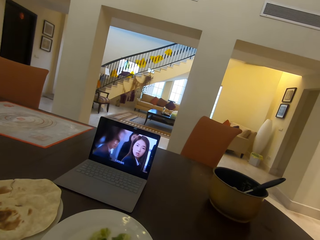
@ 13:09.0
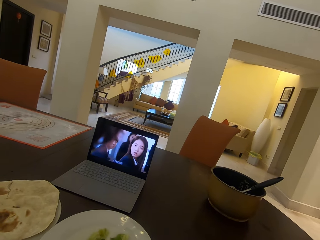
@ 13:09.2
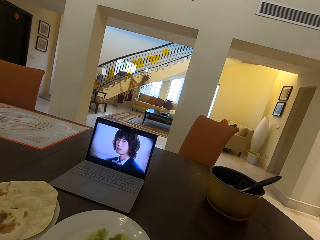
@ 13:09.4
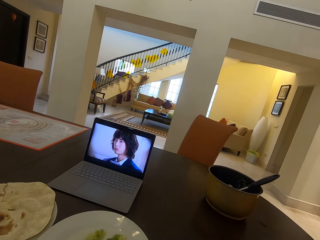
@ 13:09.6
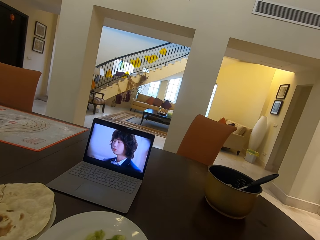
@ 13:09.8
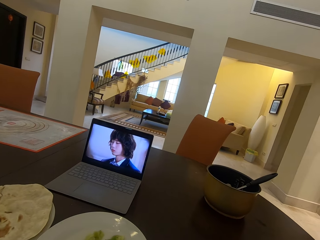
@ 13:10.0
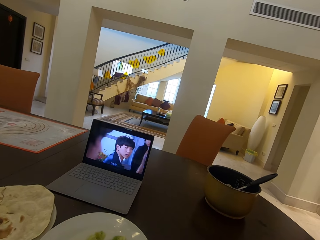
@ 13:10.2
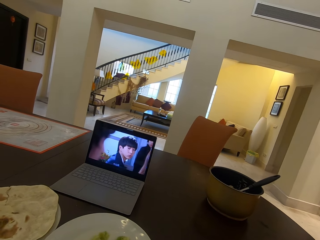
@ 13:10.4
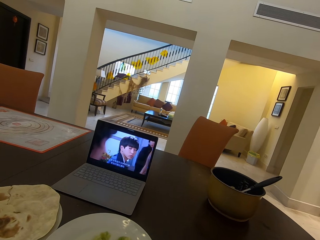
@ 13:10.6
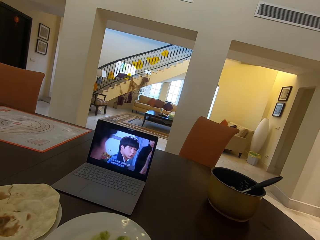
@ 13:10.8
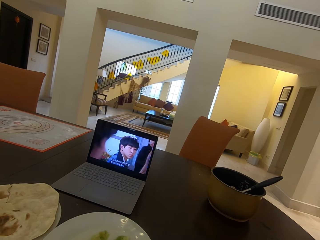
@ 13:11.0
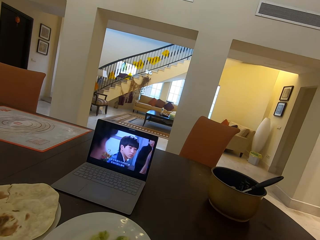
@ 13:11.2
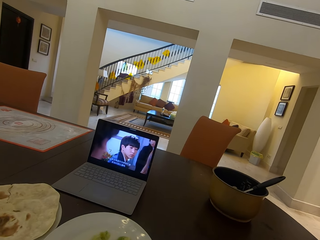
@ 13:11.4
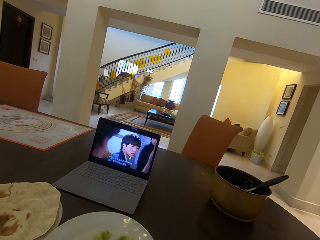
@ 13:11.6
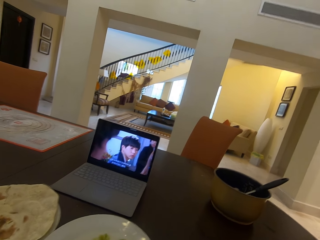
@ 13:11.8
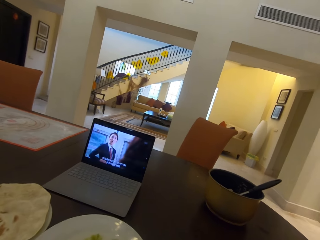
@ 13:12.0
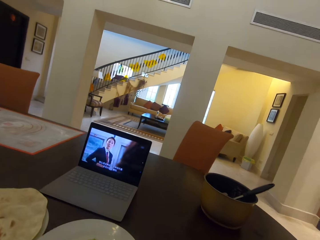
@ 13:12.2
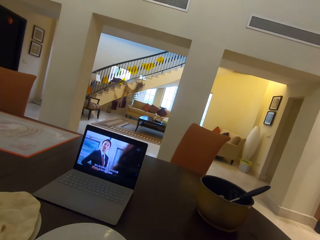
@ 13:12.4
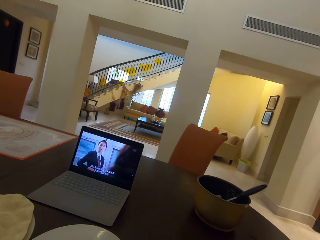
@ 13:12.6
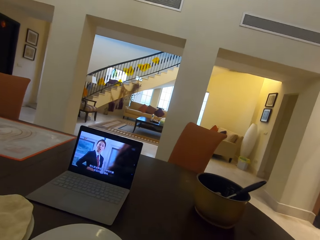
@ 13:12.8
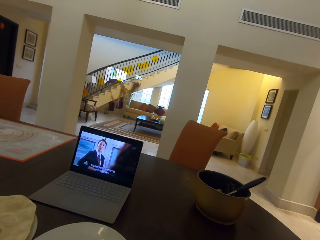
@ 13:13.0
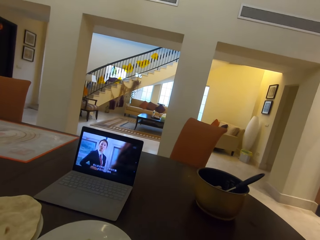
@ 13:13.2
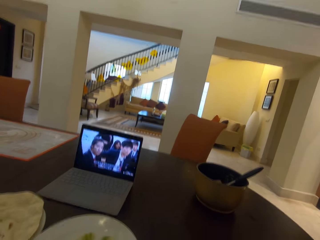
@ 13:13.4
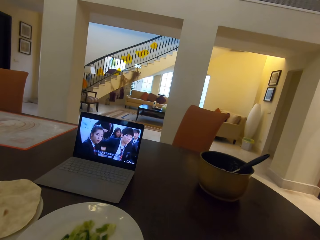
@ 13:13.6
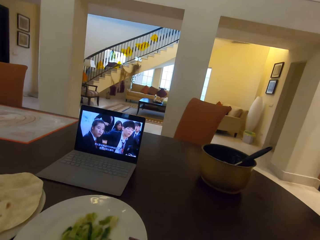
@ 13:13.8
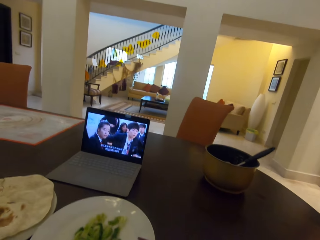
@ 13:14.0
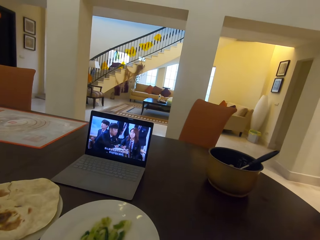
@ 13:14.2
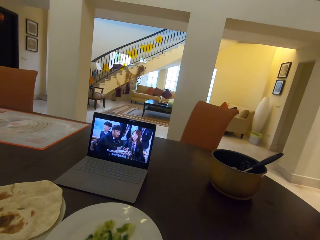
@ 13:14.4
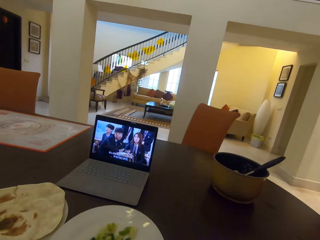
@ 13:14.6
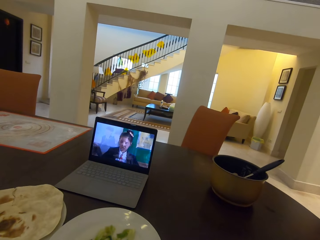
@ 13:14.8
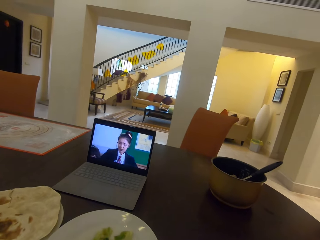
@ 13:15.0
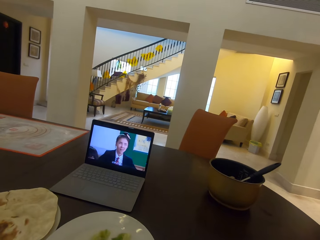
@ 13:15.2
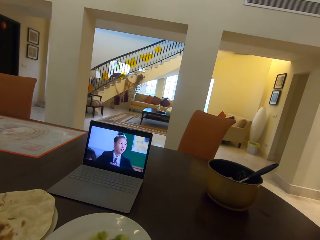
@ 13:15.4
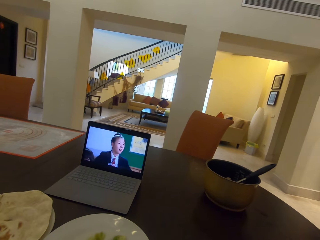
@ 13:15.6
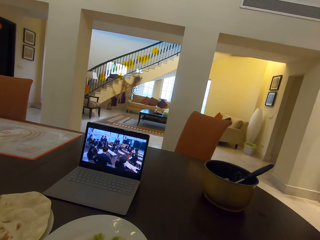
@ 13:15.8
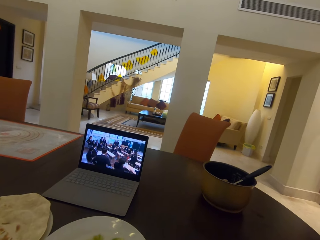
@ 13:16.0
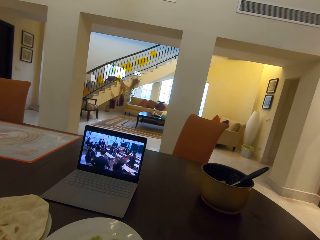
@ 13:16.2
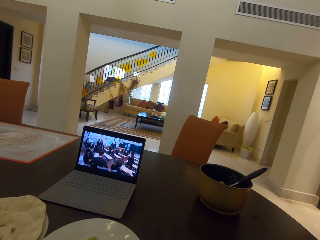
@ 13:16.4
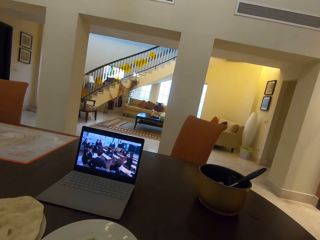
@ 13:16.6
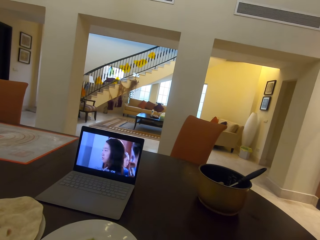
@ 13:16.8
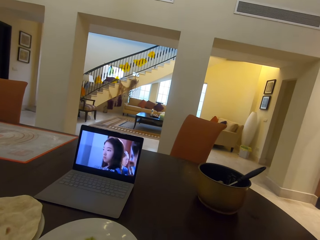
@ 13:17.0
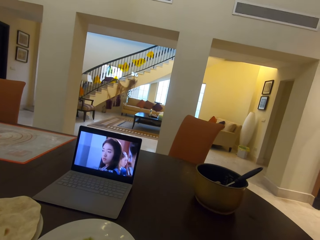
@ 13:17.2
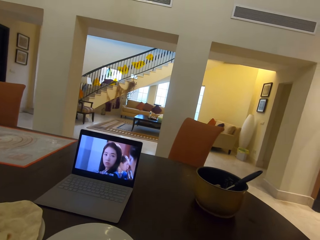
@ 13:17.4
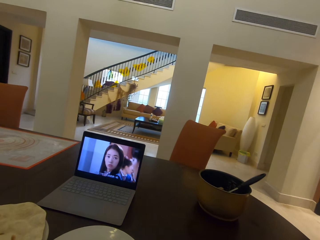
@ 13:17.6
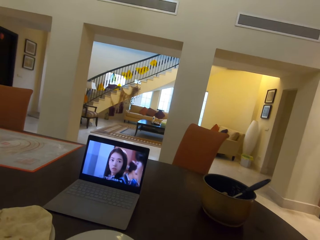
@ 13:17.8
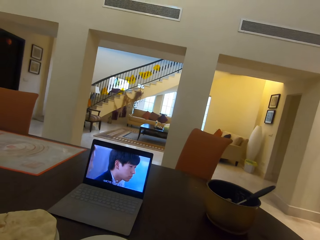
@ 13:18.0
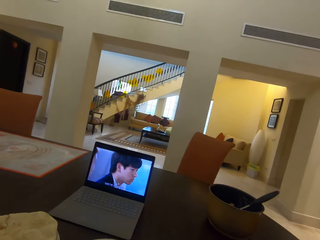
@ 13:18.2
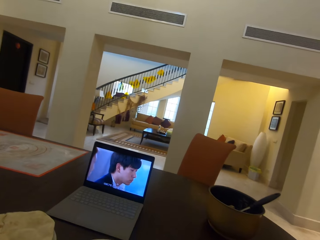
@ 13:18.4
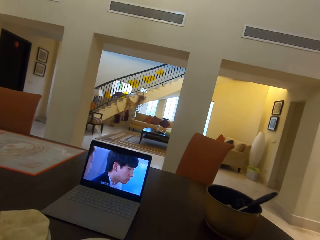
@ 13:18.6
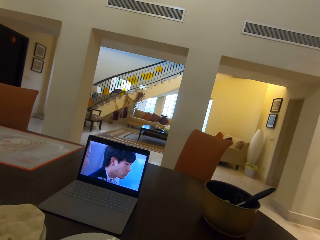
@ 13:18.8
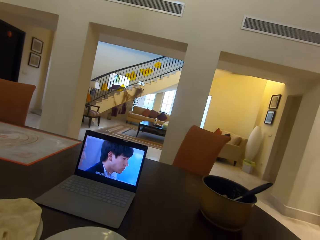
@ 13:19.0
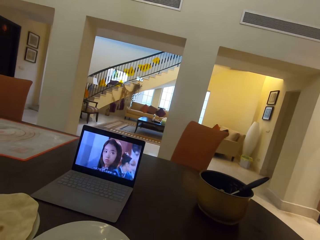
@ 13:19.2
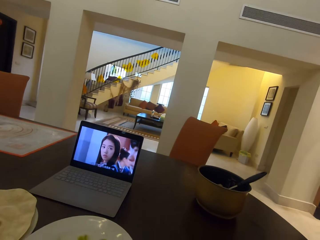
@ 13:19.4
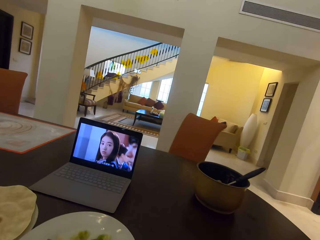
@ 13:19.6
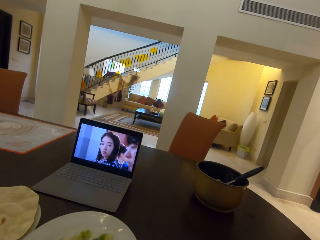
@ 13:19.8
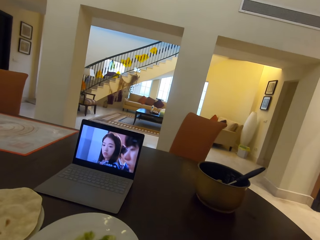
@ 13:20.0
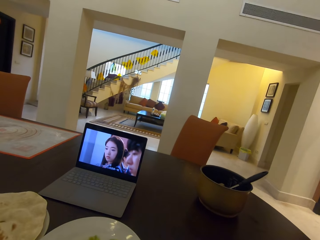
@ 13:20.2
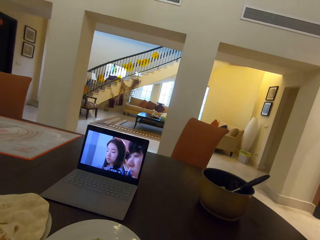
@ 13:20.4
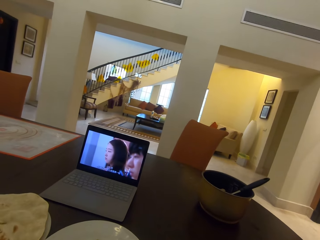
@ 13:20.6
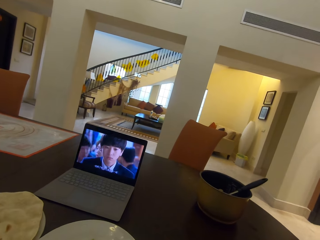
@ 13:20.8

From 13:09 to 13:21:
The camera wearer watches the laptop.

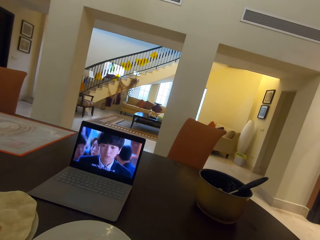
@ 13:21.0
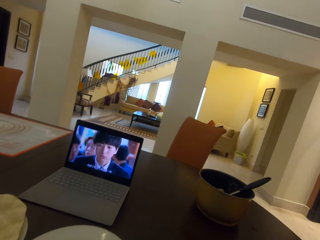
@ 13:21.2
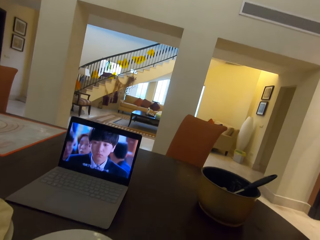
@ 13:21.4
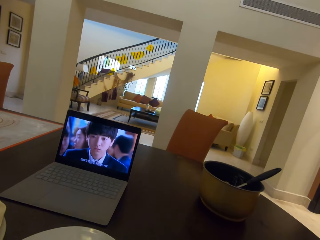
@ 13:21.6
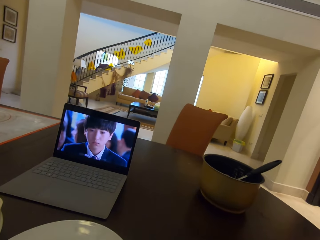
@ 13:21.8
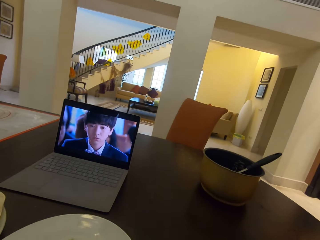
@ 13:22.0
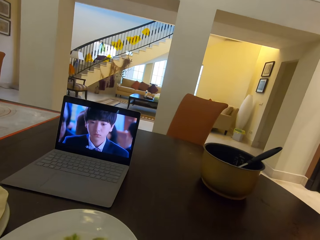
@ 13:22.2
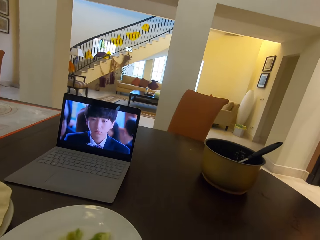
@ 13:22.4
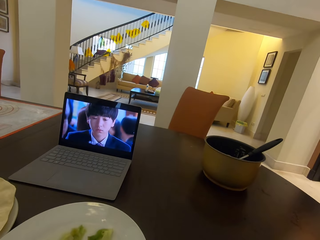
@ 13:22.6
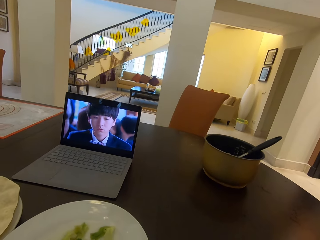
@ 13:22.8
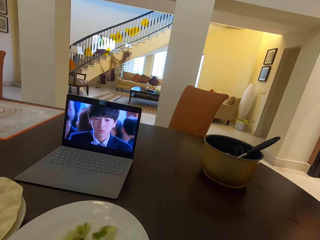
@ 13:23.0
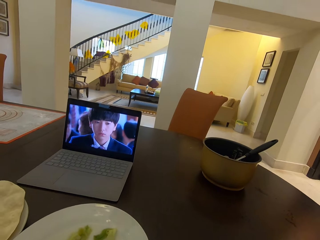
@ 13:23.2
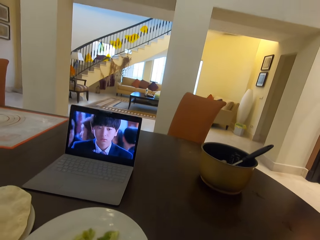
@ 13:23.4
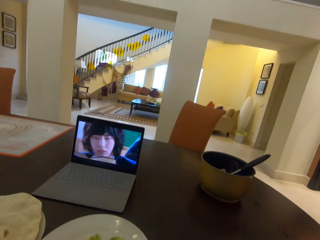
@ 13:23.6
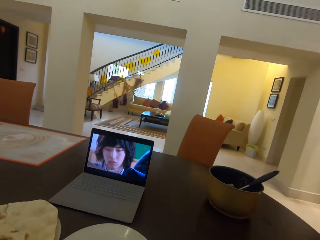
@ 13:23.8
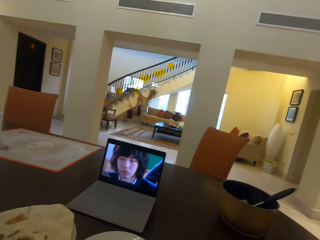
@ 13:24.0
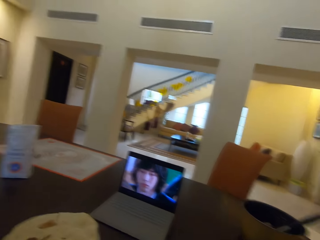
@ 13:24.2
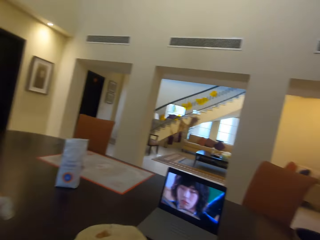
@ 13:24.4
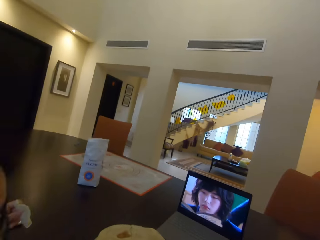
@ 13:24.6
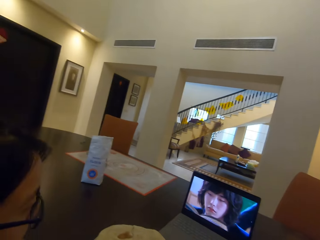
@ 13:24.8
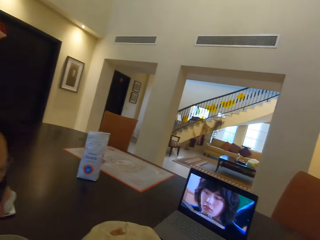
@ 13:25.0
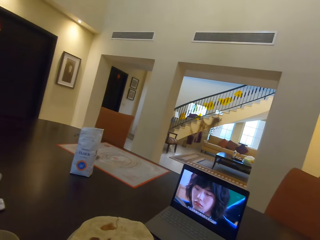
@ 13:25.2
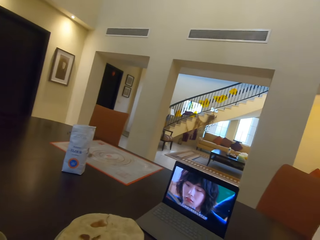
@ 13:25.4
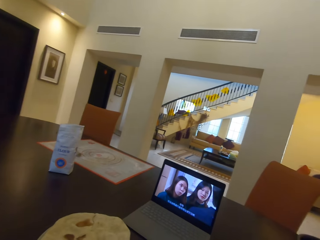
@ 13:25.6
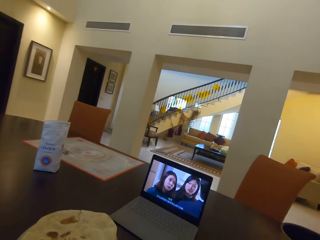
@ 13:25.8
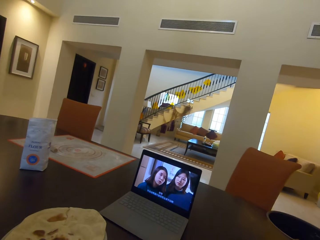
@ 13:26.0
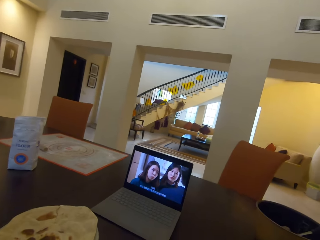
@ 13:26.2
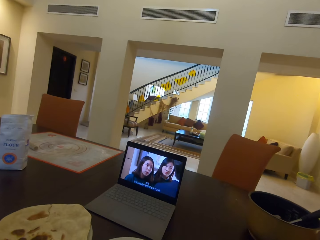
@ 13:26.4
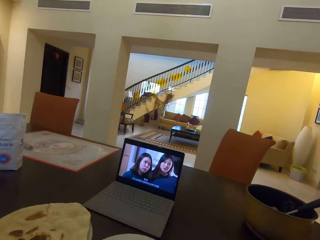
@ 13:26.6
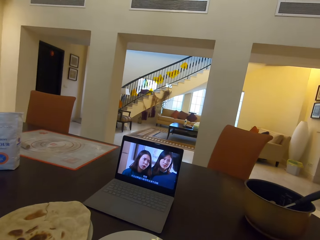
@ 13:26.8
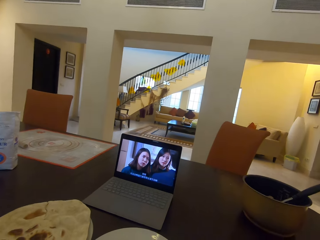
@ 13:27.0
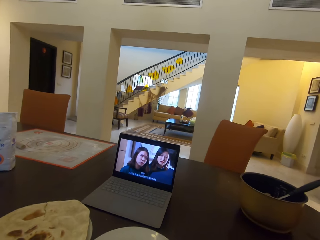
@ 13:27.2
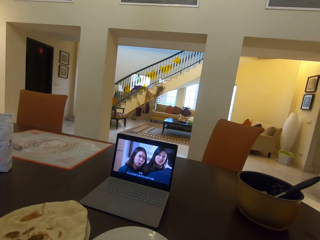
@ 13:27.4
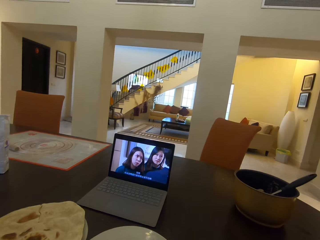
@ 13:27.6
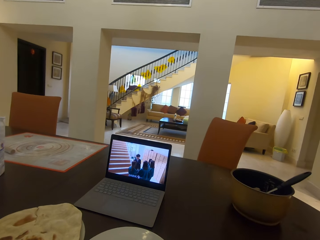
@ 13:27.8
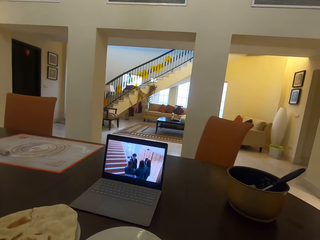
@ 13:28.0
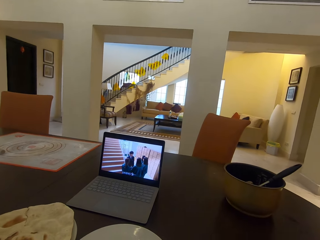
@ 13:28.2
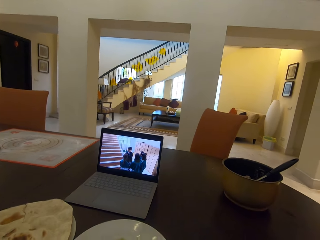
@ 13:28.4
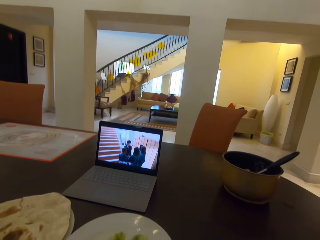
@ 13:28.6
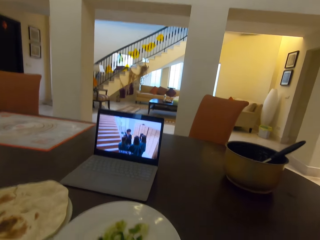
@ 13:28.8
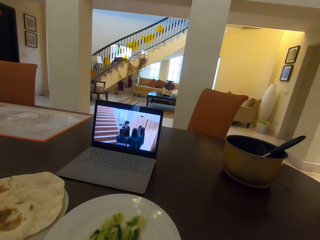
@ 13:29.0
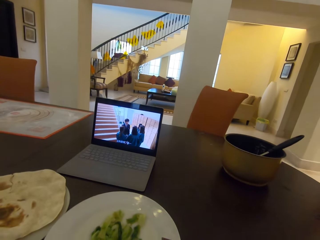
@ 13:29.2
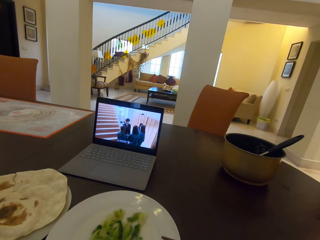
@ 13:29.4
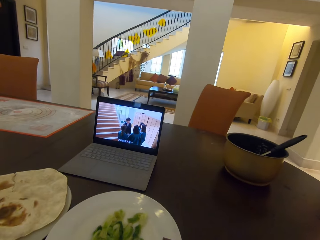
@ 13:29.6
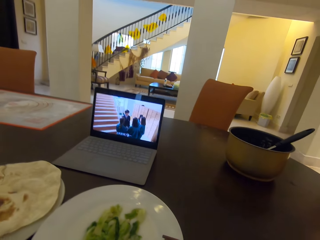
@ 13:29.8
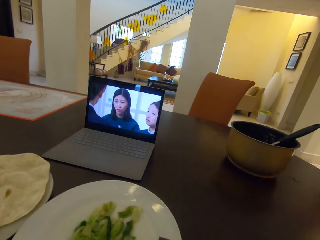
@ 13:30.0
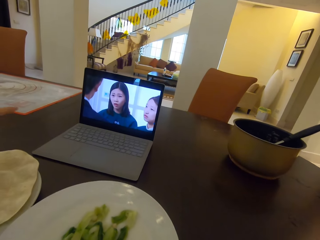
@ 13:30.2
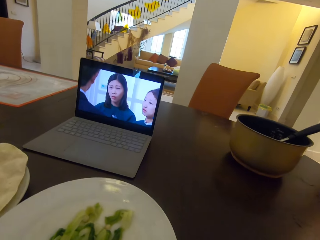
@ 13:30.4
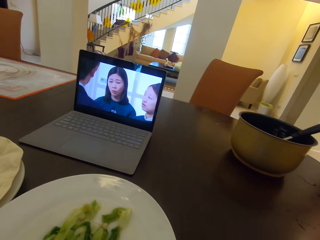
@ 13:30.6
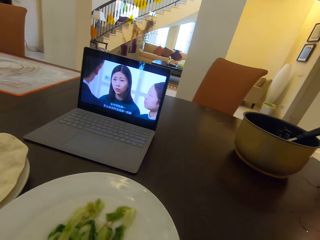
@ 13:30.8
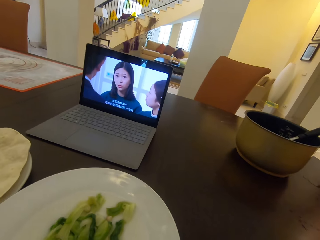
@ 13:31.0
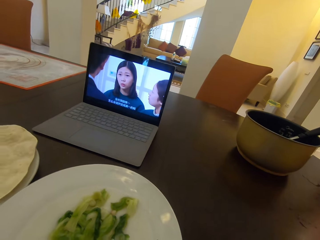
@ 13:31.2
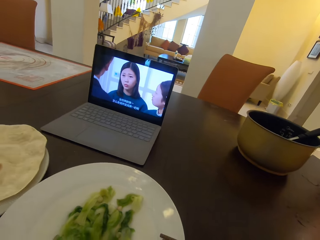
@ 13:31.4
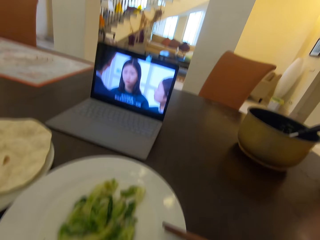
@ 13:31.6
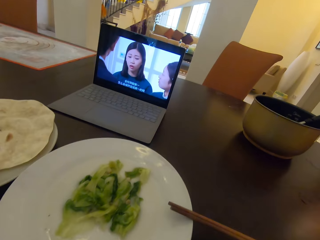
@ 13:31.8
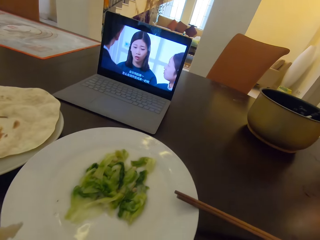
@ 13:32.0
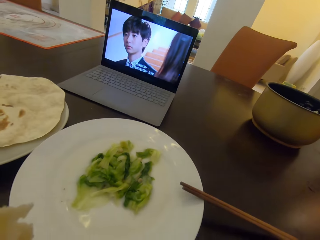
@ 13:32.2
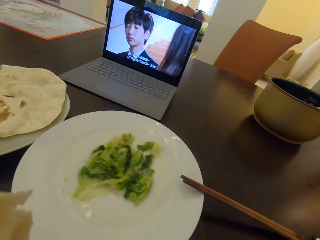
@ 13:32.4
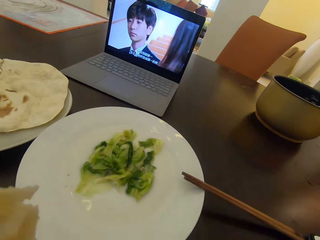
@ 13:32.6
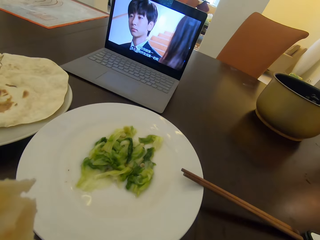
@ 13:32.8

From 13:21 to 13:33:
The camera wearer looks around. They watch the laptop.
